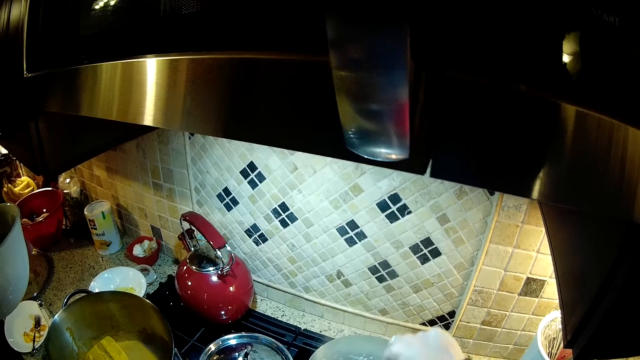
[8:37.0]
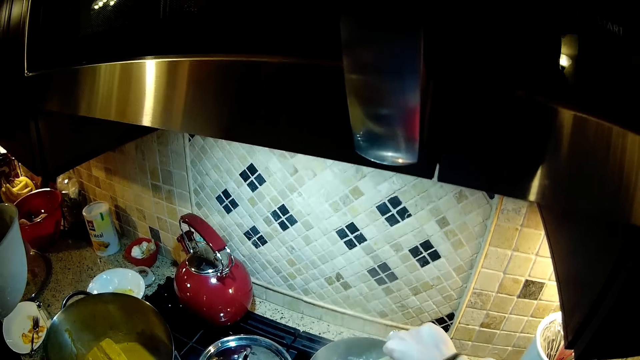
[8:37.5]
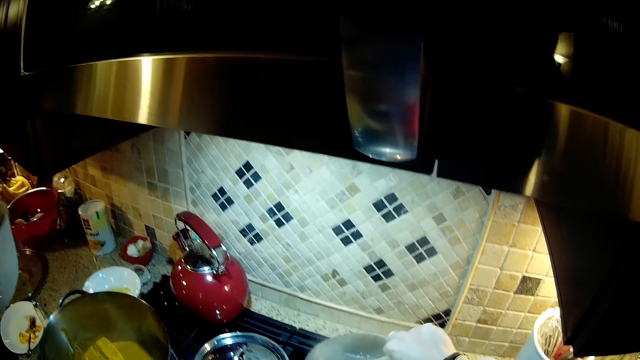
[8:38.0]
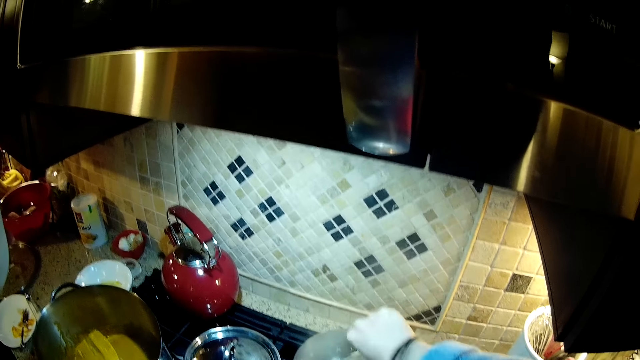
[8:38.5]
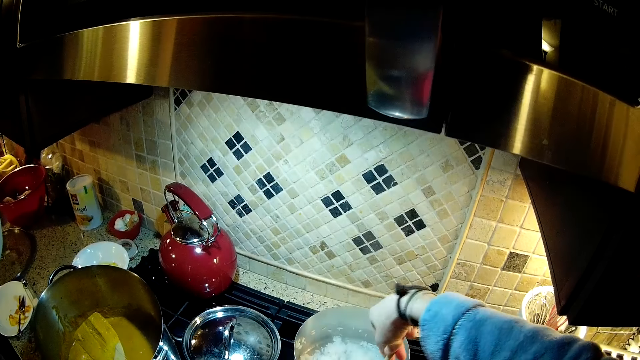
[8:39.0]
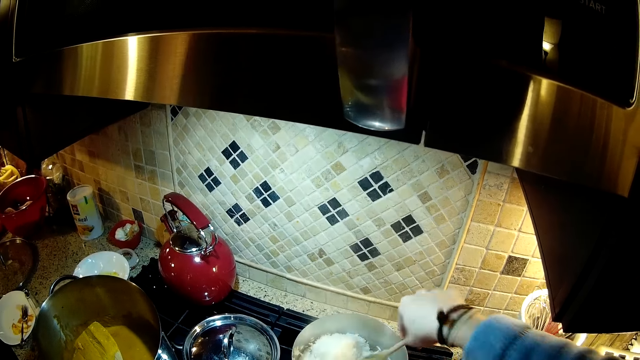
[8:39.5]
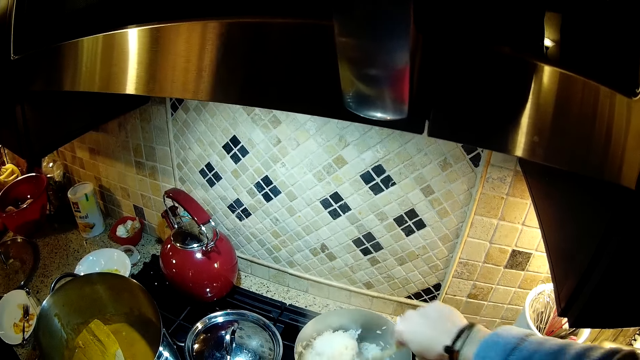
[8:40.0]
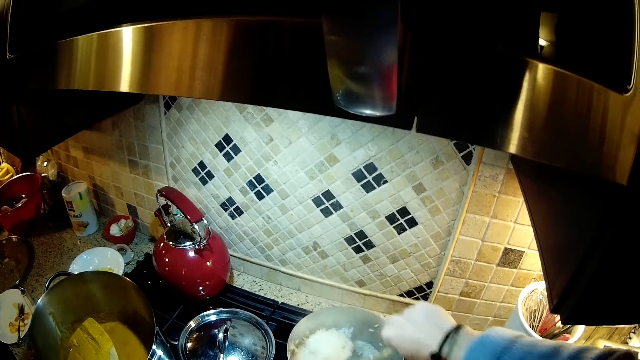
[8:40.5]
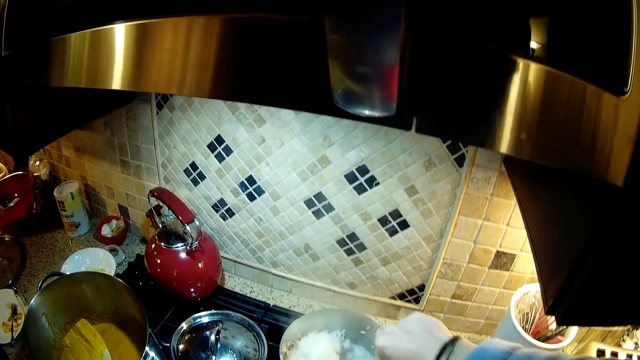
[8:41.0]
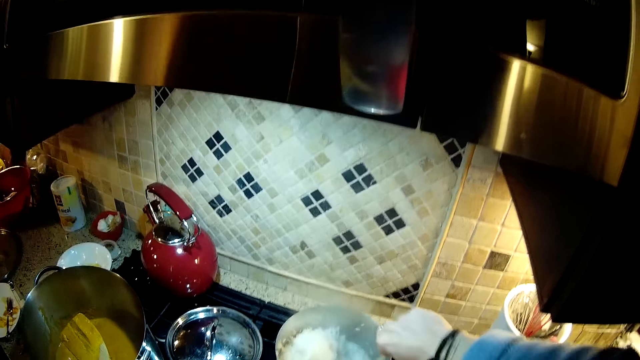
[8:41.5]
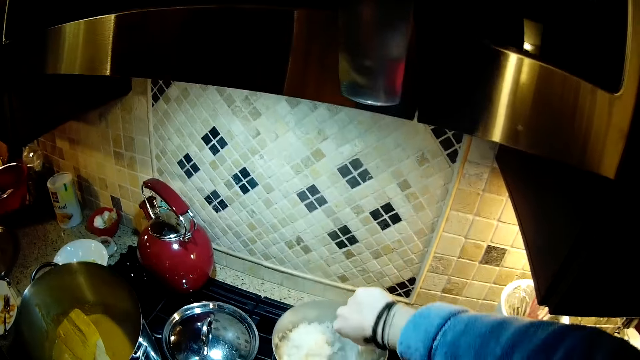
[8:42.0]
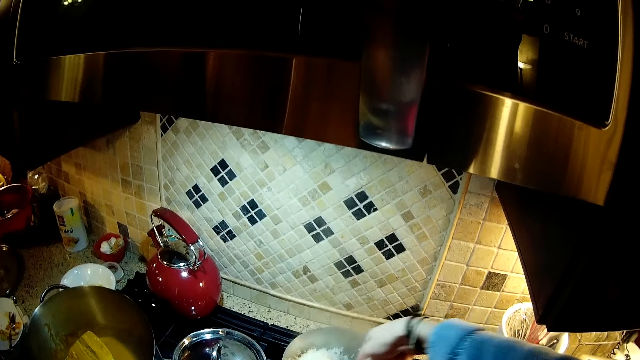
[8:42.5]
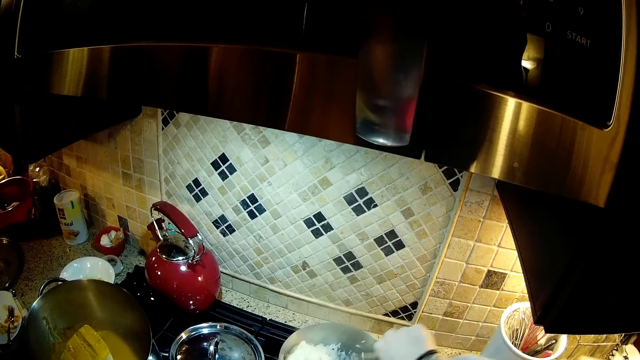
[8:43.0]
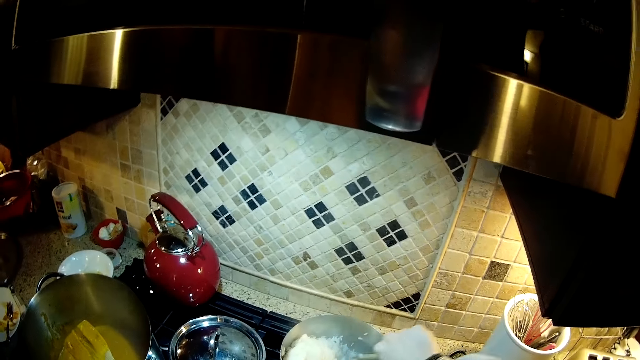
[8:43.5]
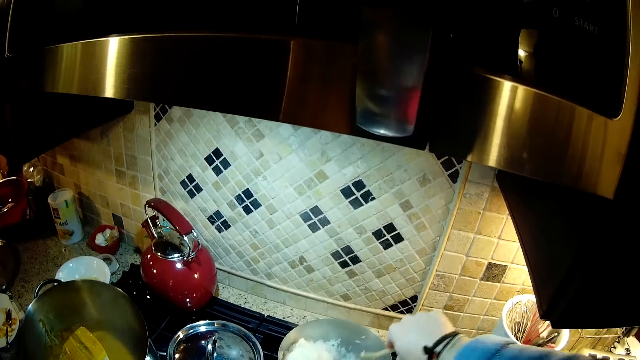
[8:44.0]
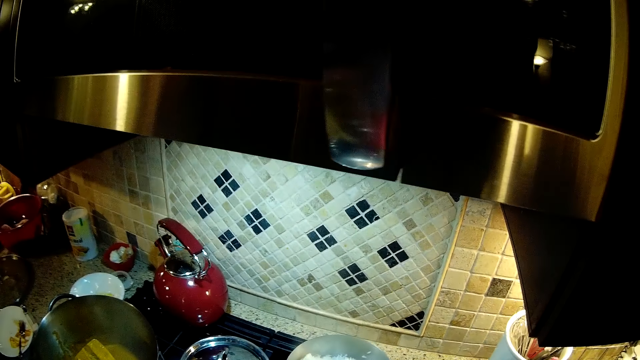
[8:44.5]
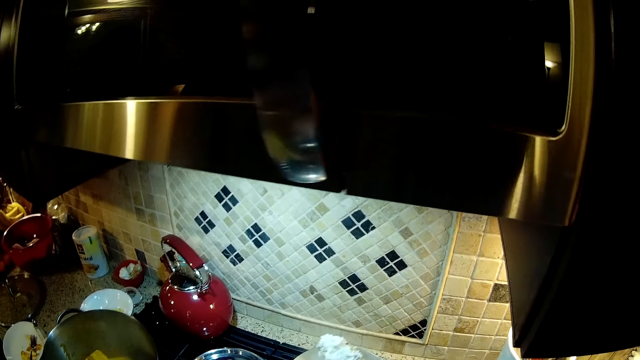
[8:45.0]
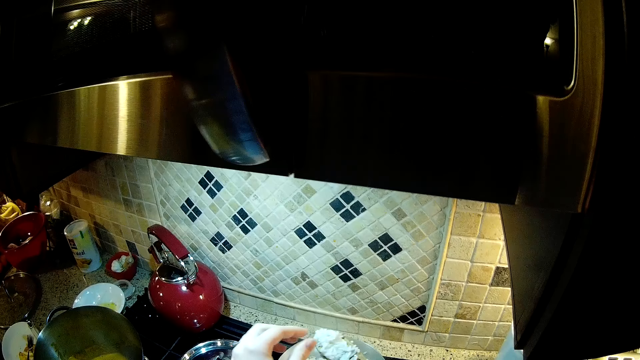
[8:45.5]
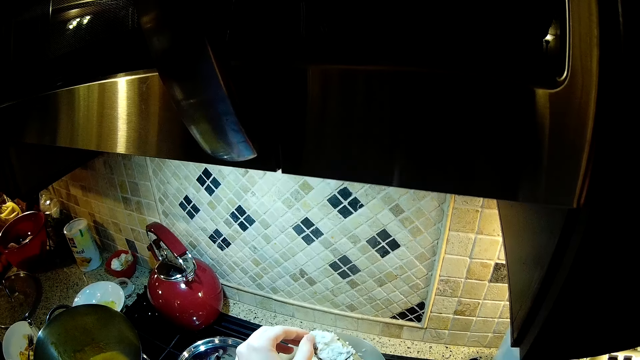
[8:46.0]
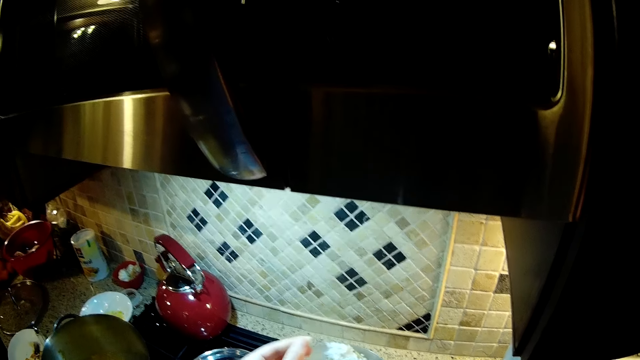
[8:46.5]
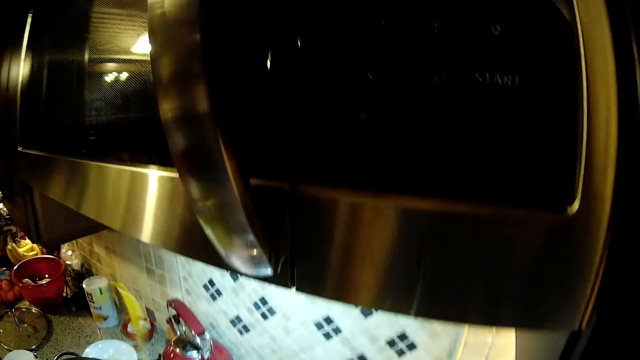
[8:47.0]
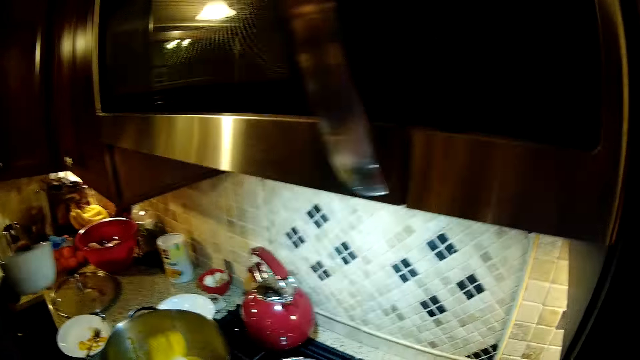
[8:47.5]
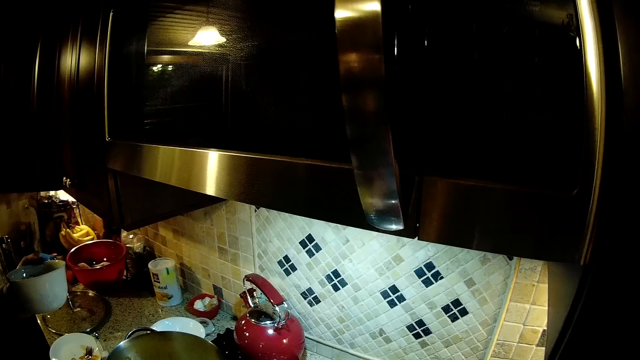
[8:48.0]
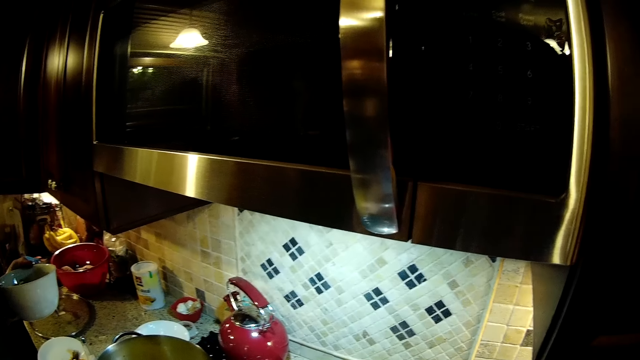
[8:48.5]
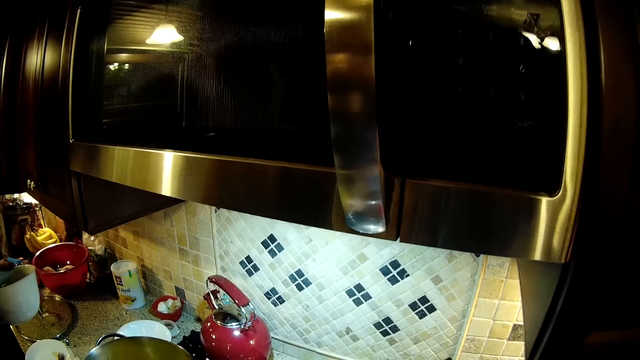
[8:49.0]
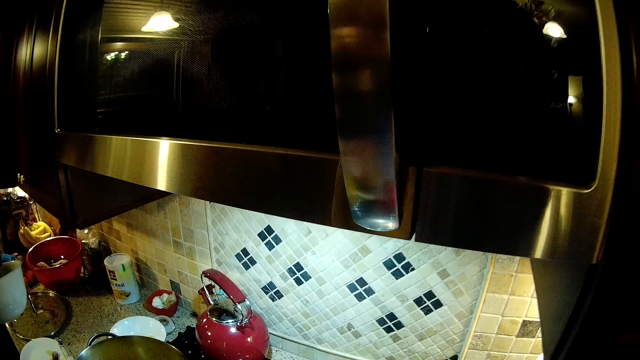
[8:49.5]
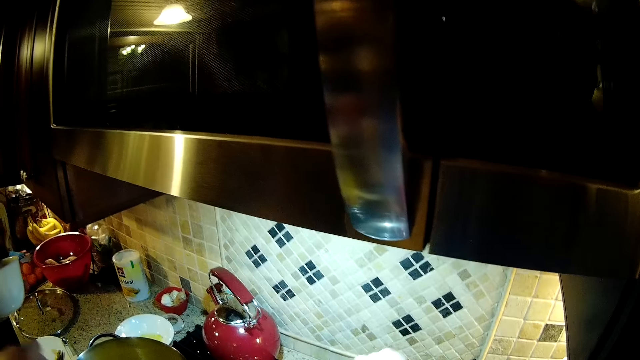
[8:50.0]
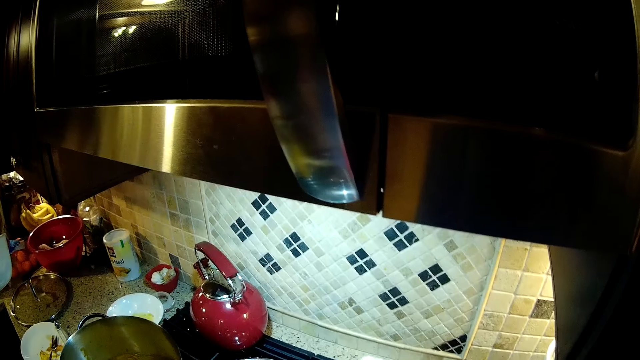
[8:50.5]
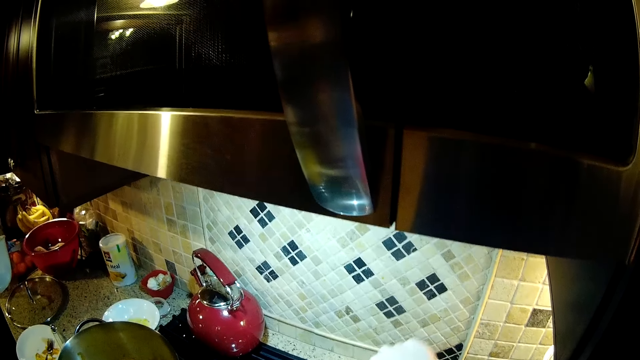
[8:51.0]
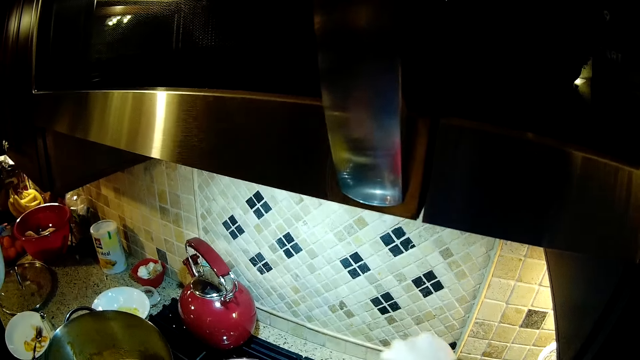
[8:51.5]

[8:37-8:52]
The camera wearer touches the food. They move the hand. A man looks around. The man stirs the soup. The camera wearer stirs the food.

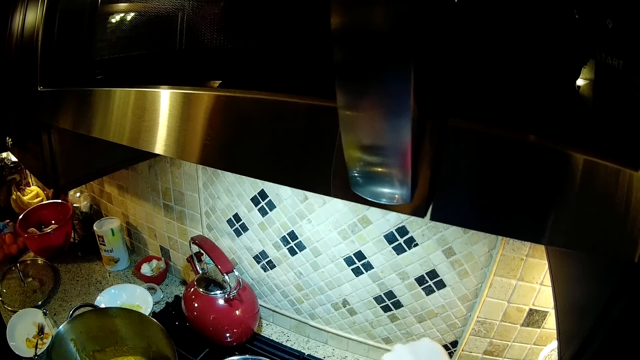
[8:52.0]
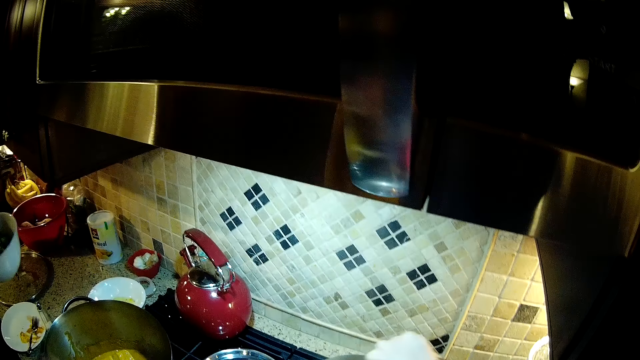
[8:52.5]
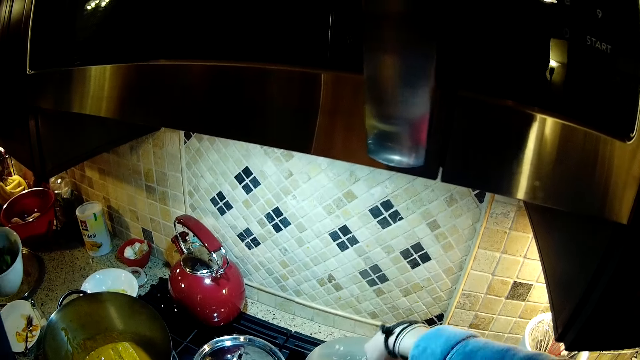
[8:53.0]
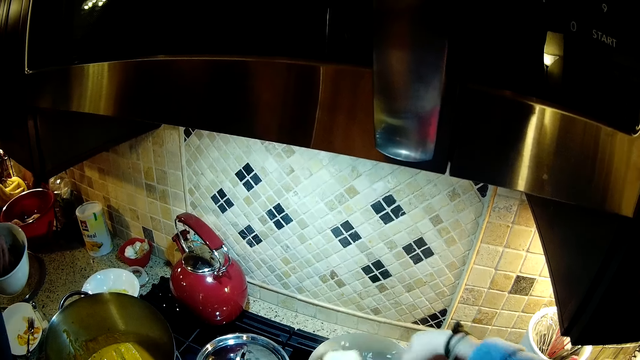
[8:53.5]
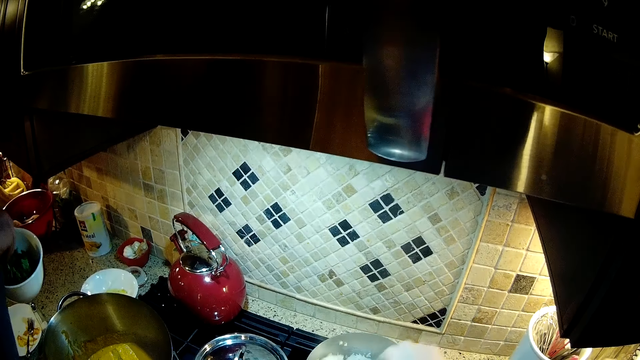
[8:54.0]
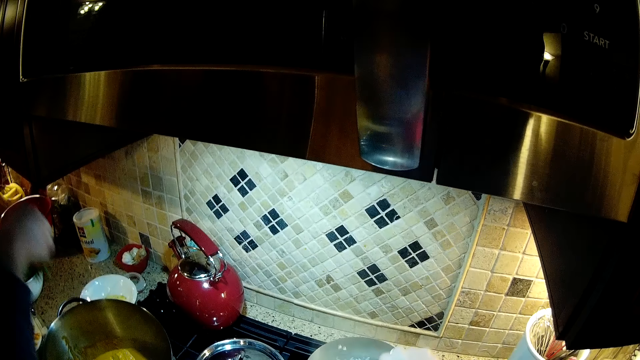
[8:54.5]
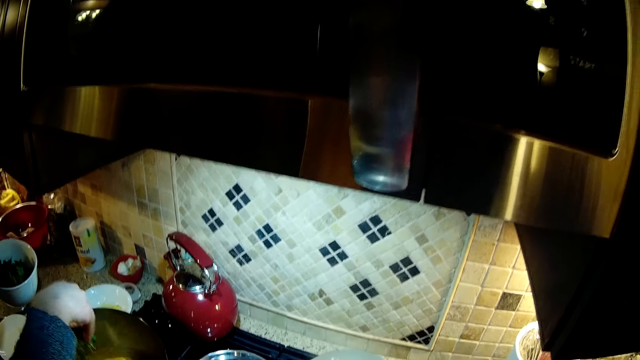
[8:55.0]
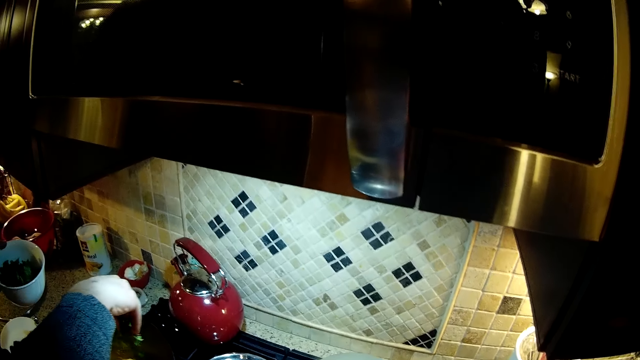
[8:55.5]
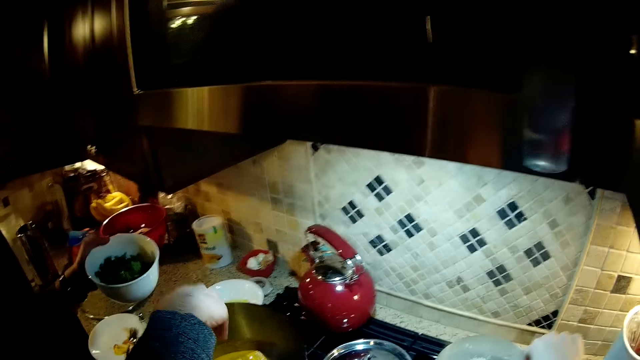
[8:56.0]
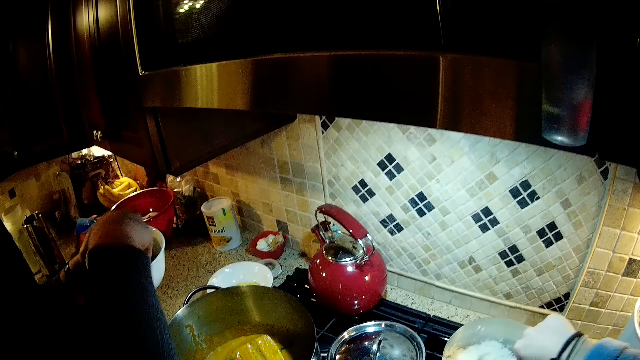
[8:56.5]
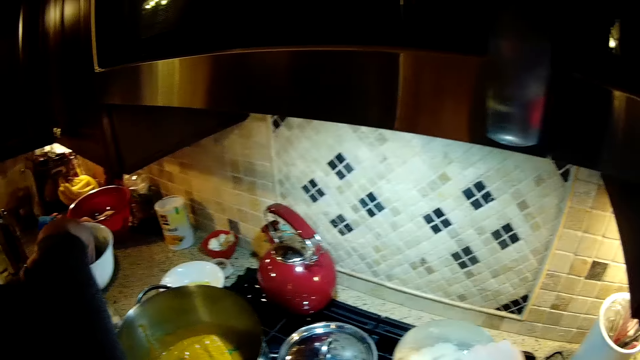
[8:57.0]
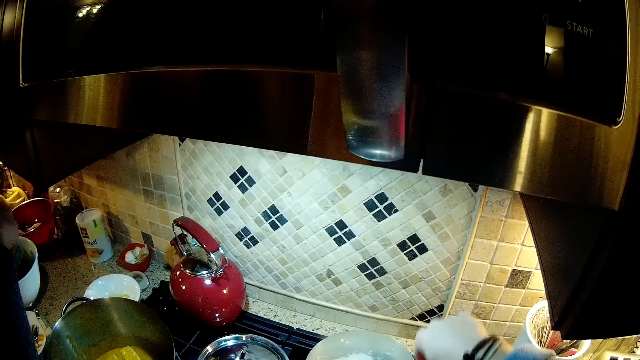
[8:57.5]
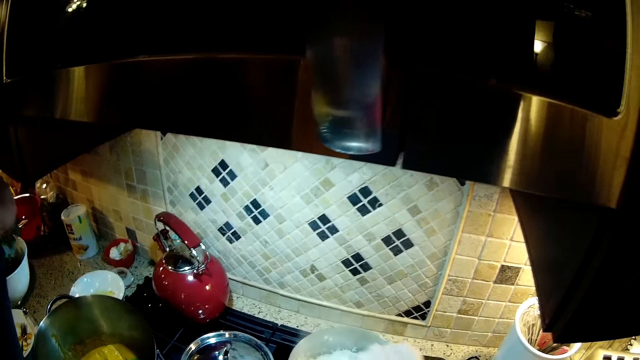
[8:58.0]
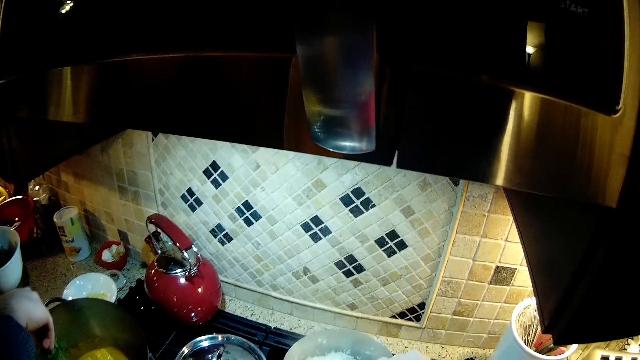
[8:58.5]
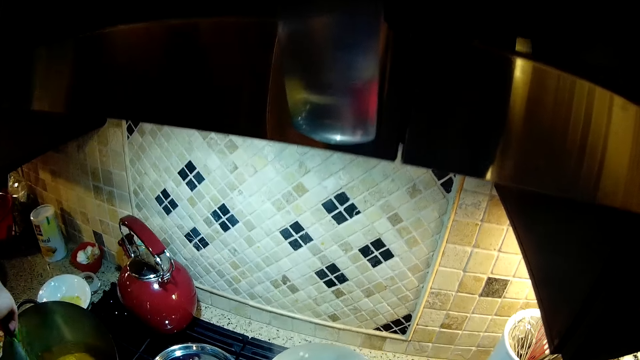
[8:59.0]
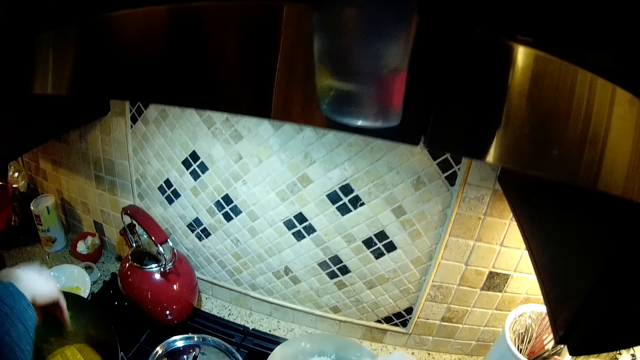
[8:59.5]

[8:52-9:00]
A man picks up the coriander. The man puts the coriander in the pot. The man picks up the coriander. The camera wearer stirs the food with the spoon. The man puts the coriander in the pot.
